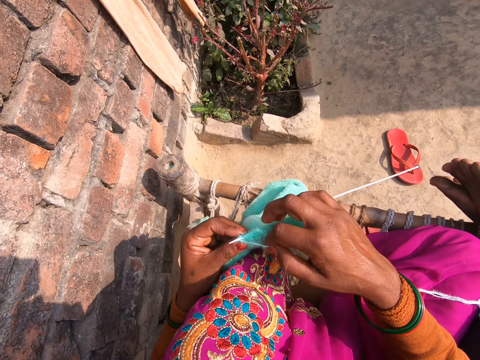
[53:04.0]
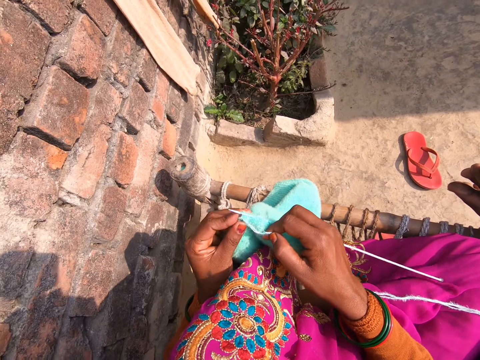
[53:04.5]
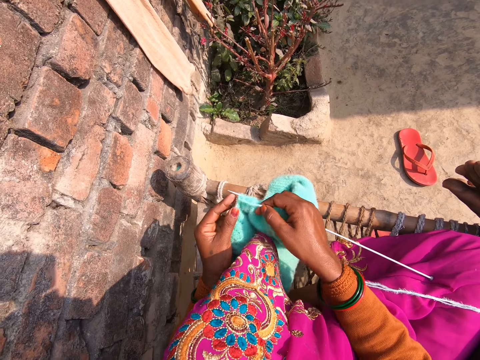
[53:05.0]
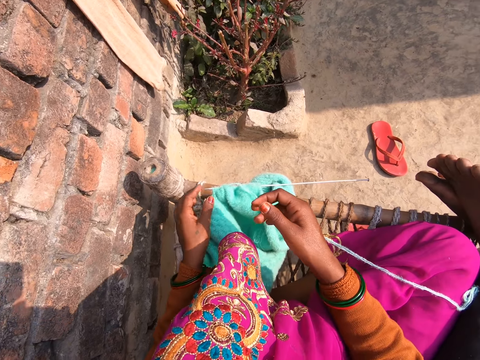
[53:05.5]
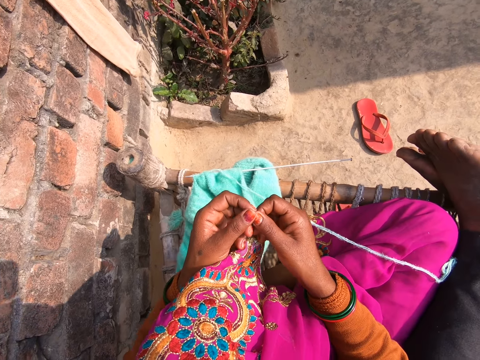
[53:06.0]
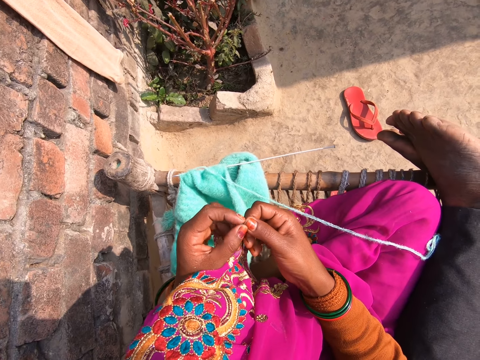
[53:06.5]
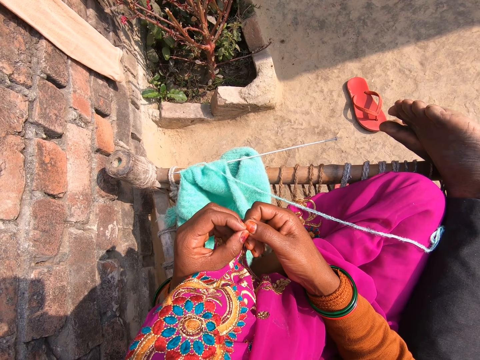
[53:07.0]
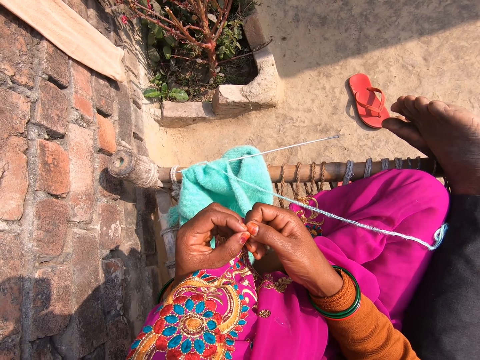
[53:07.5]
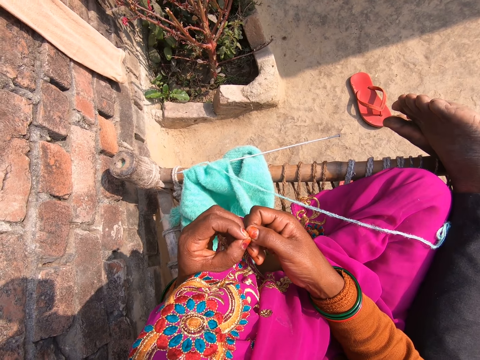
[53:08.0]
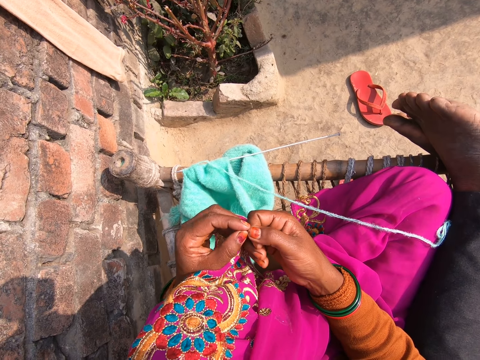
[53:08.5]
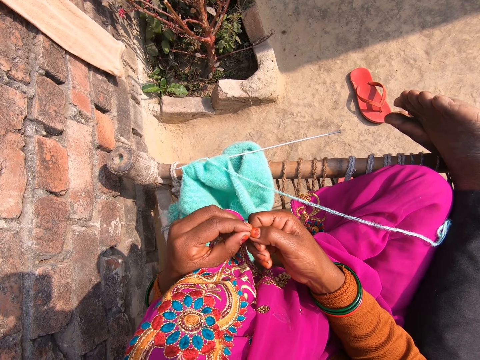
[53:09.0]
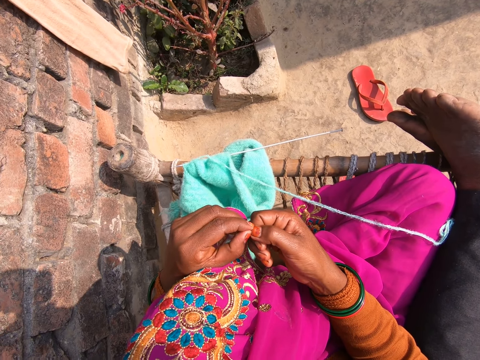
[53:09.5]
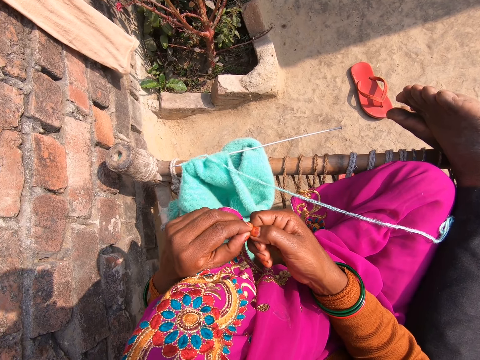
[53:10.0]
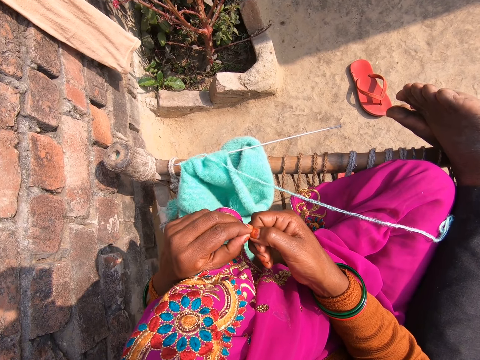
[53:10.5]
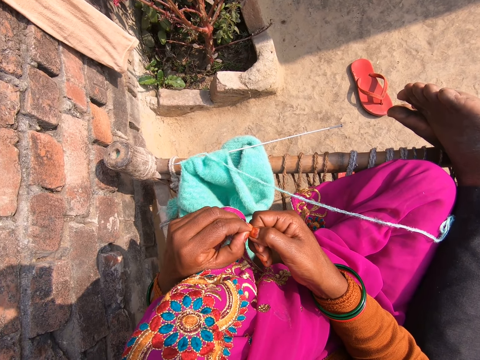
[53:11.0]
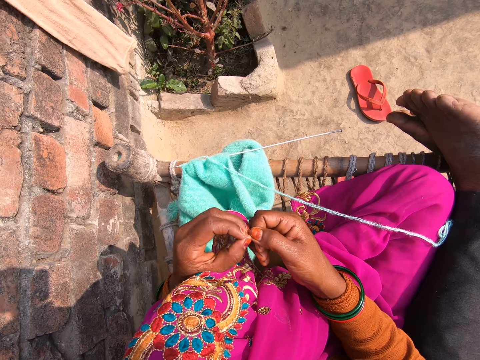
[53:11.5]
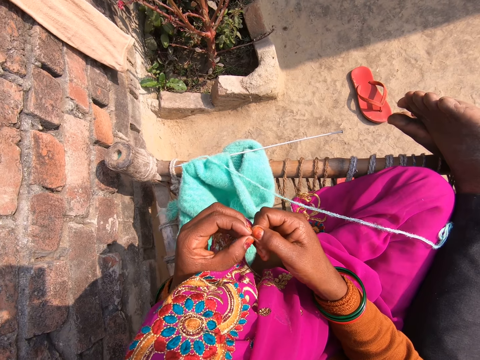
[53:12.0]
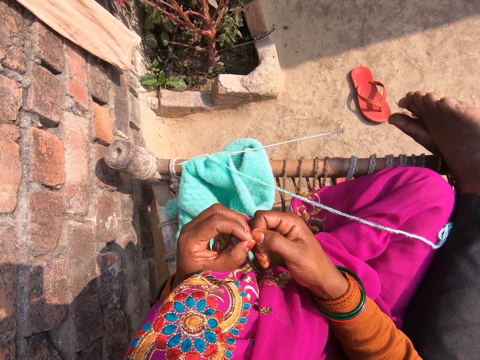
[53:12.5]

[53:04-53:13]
The camera wearer looks at her hands. She removes dirt from her fingernails.

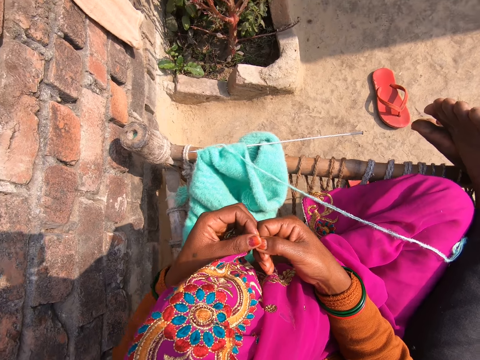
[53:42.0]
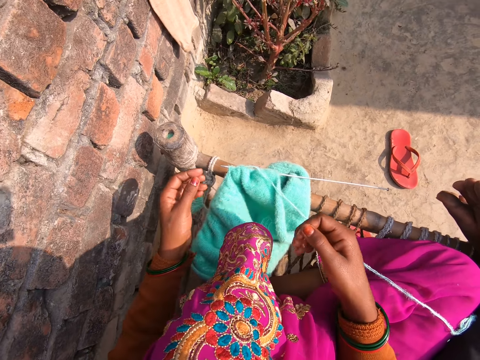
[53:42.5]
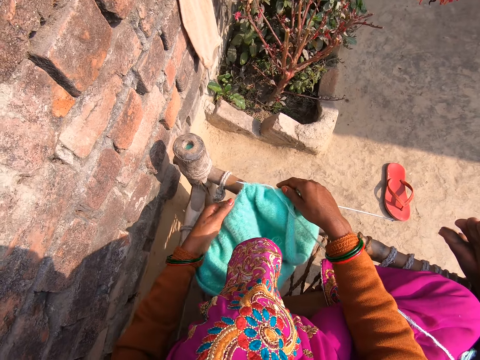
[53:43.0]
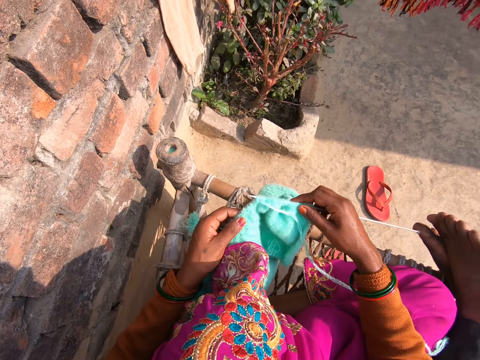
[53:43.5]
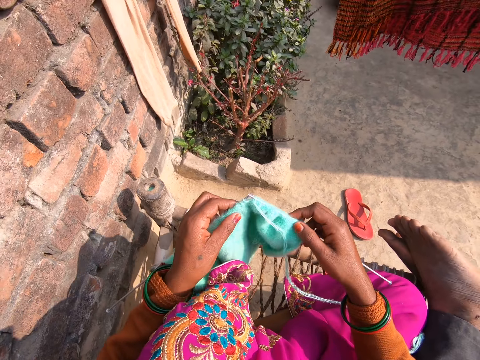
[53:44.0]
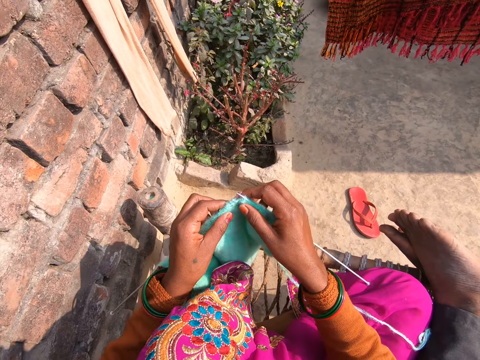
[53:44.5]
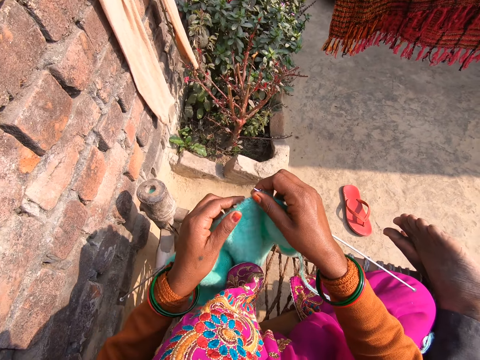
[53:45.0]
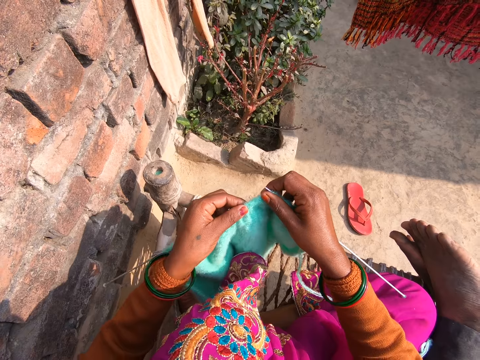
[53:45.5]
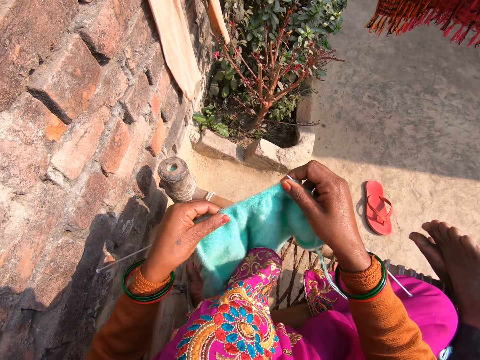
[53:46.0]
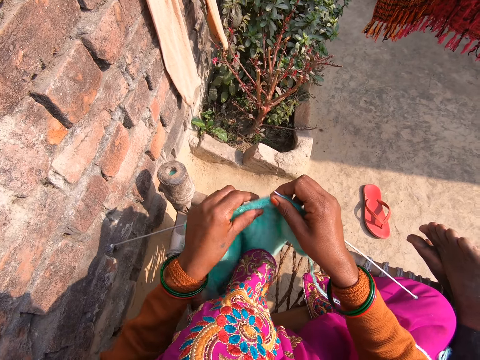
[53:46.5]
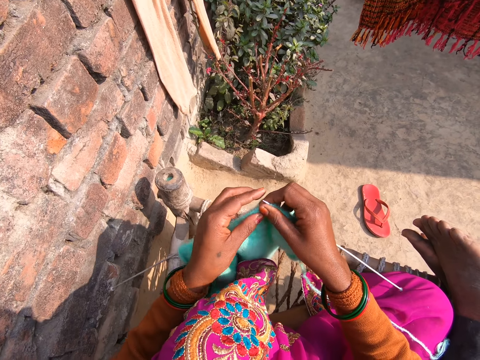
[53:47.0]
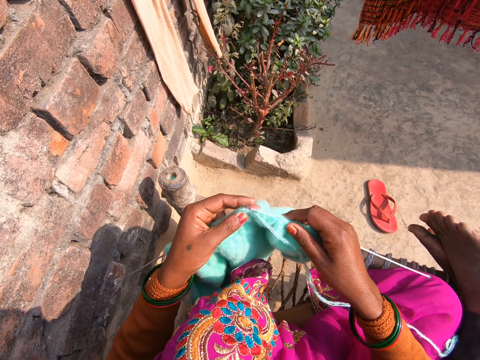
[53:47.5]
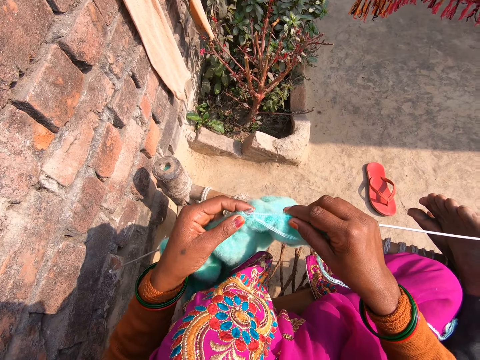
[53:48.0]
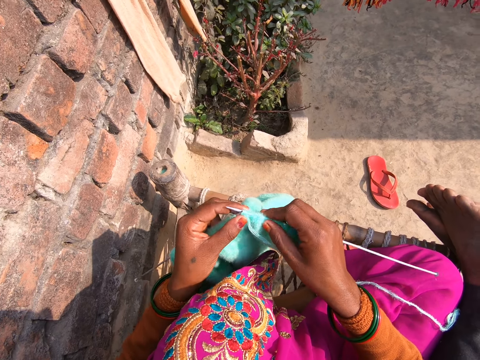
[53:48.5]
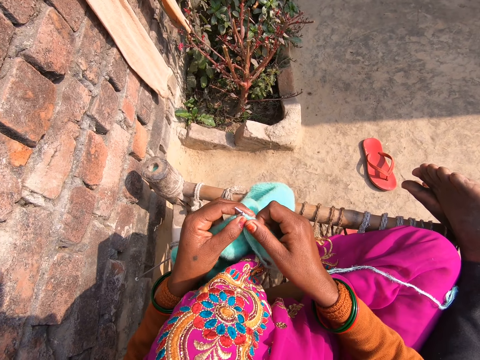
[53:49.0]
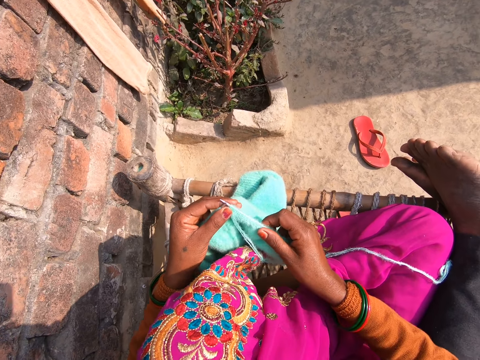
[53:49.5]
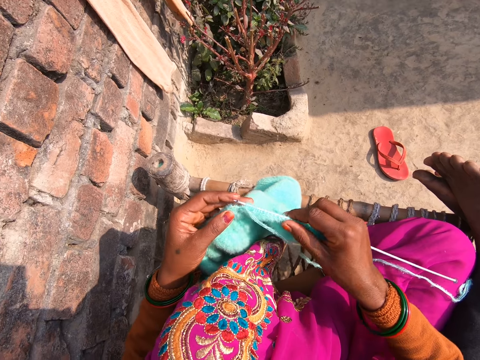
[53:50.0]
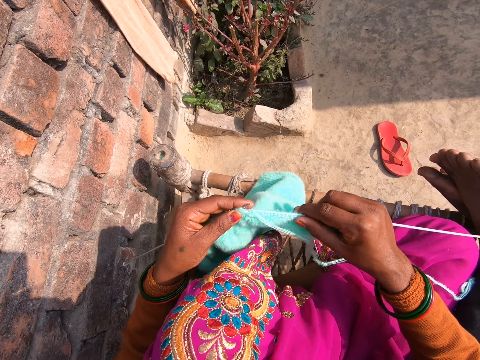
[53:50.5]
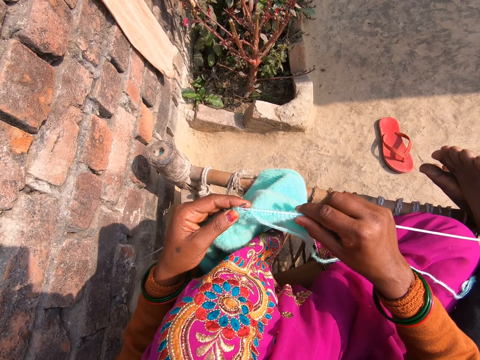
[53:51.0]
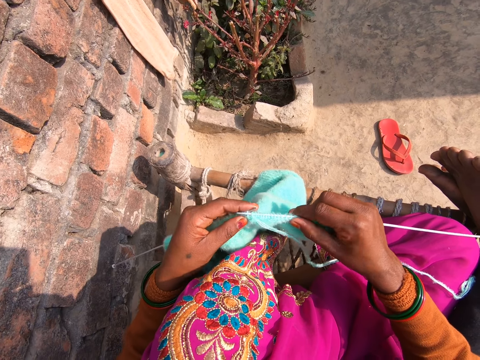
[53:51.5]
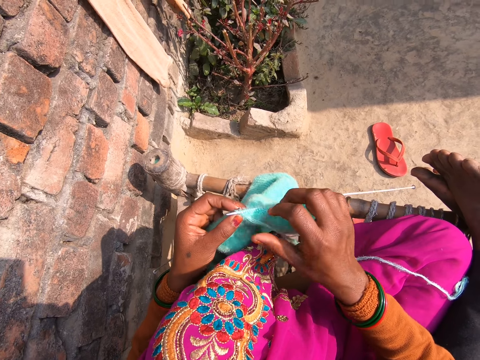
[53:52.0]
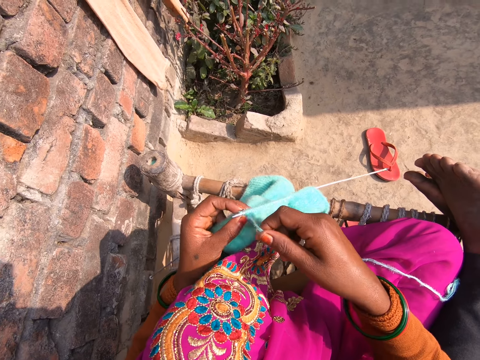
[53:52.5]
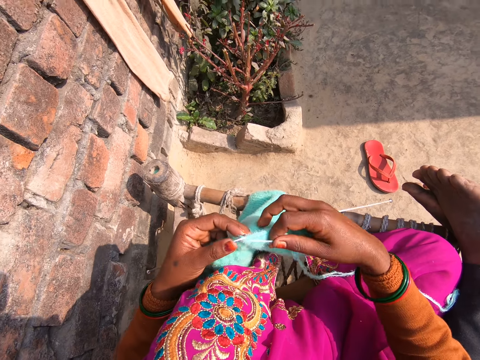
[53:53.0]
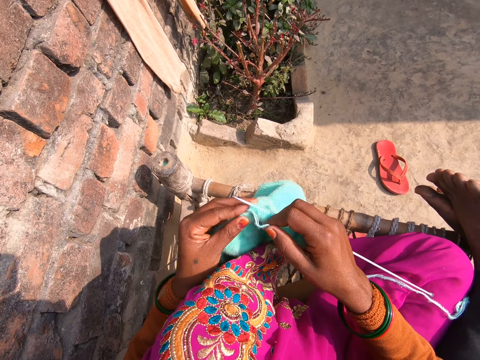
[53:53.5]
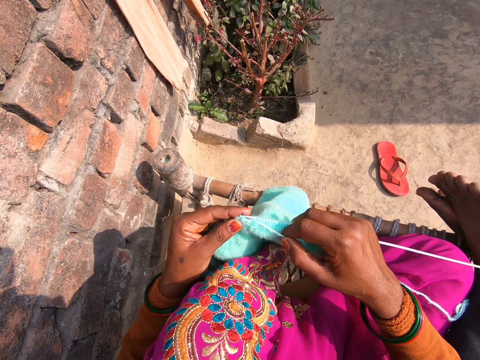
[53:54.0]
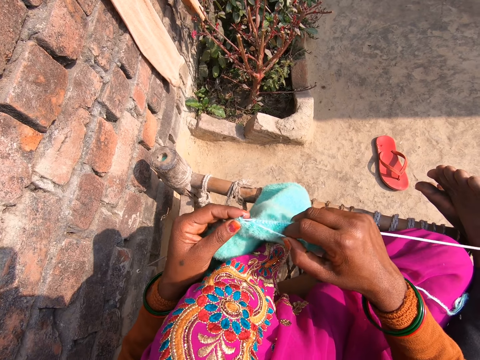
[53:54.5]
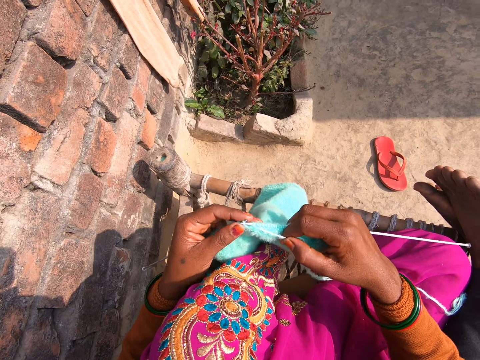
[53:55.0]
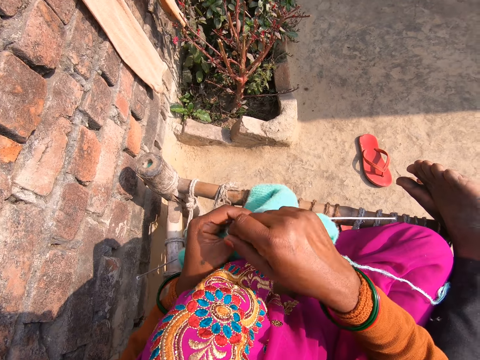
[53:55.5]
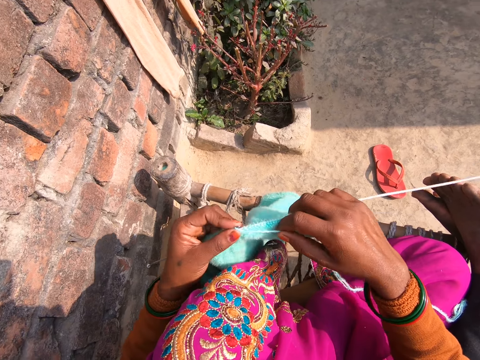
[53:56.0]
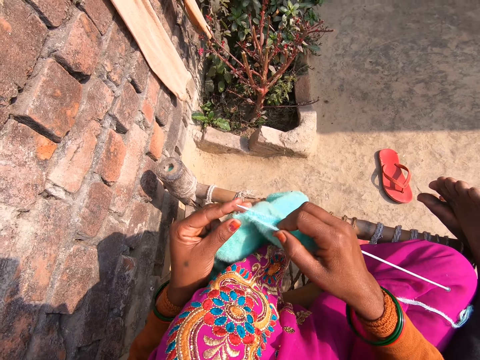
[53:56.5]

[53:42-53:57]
The camera wearer takes the cloth. They fasten the fabric. They knit a piece of cloth. They sew the fabric.

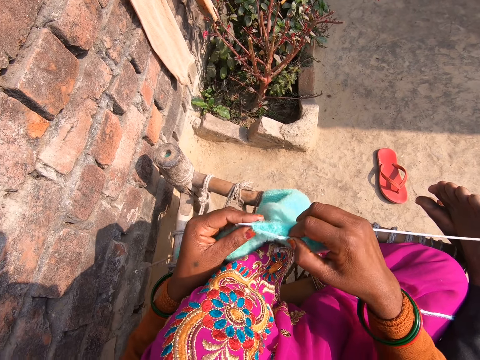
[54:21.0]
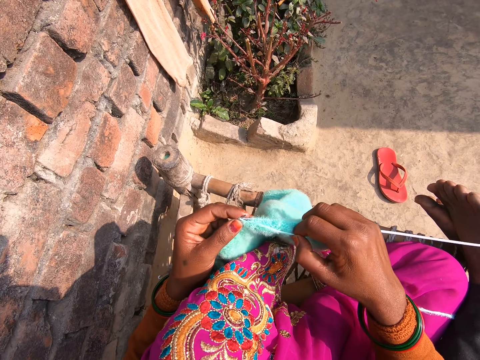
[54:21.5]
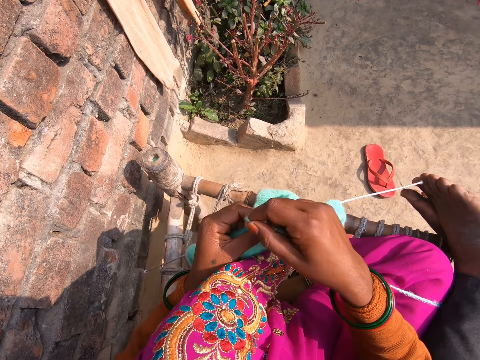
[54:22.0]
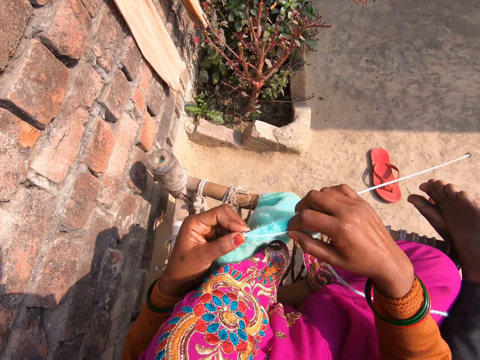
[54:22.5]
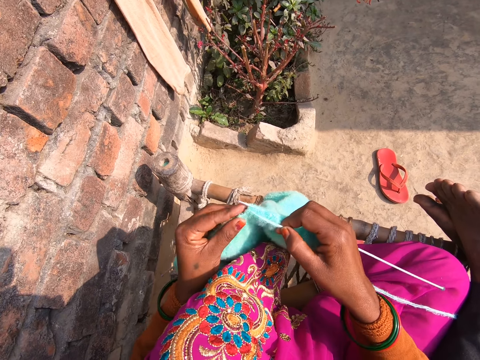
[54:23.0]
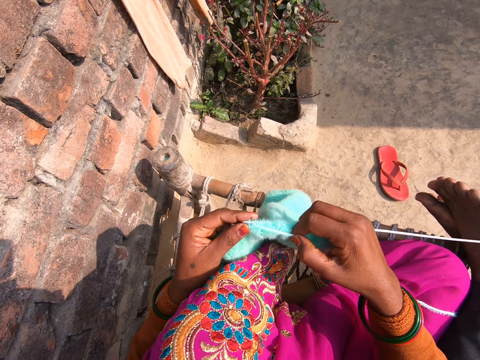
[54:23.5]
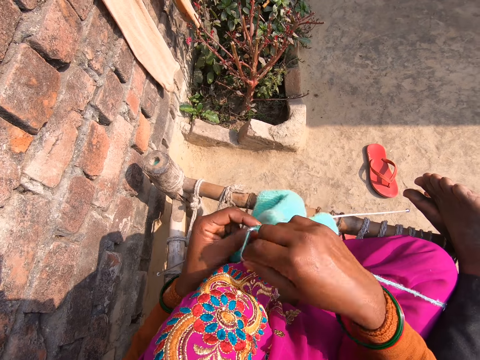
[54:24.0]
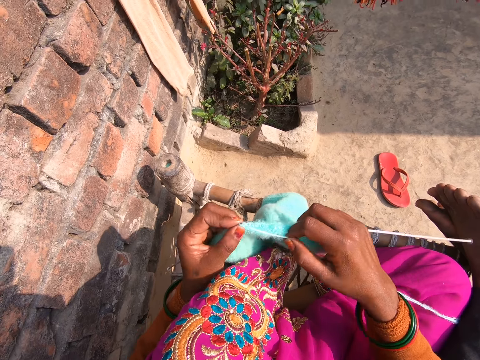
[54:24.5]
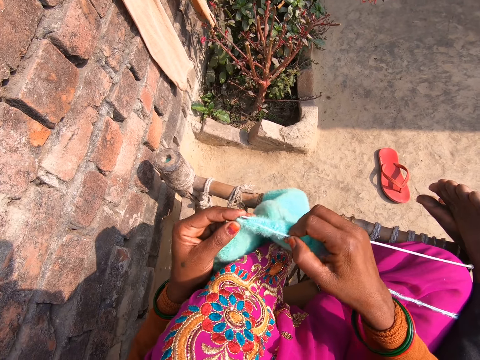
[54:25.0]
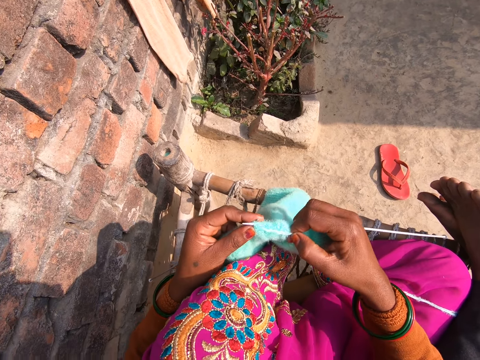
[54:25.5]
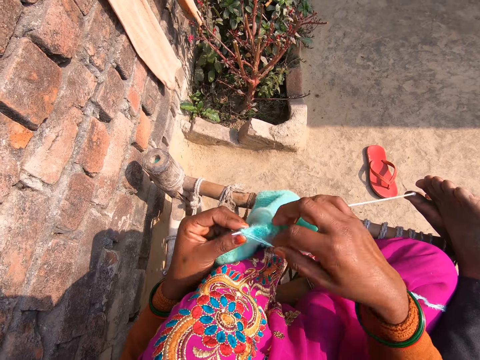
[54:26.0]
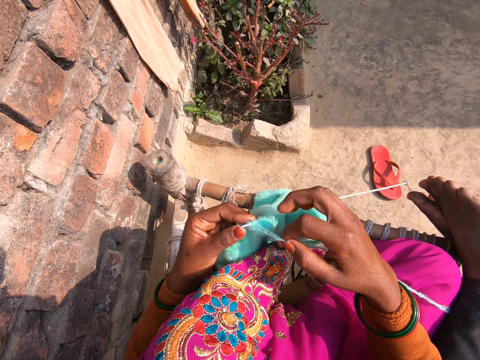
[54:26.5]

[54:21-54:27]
The camera wearer knits a piece of cloth.
